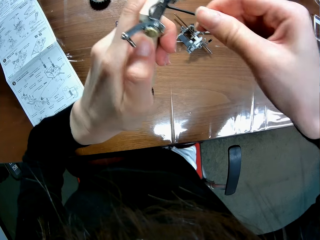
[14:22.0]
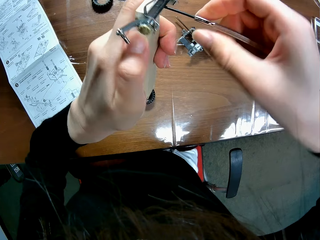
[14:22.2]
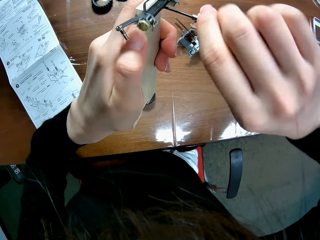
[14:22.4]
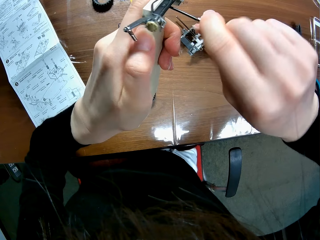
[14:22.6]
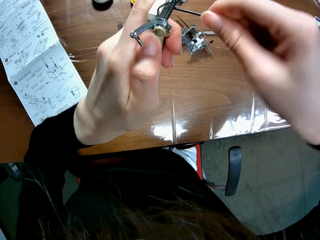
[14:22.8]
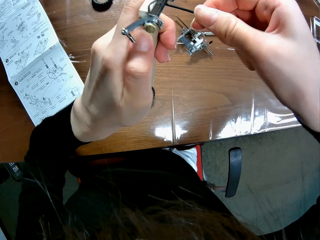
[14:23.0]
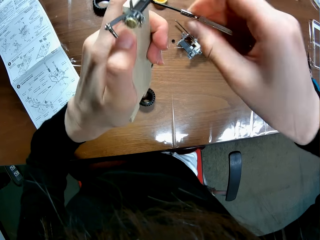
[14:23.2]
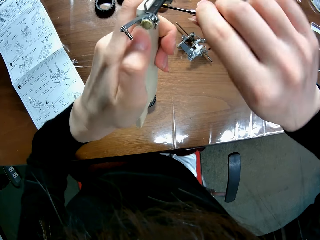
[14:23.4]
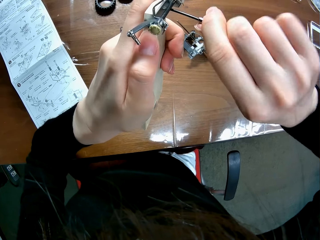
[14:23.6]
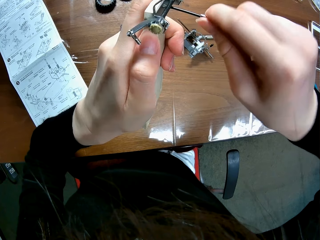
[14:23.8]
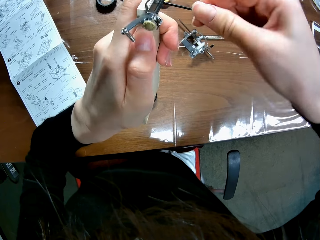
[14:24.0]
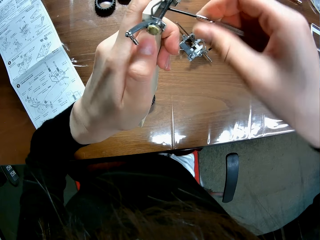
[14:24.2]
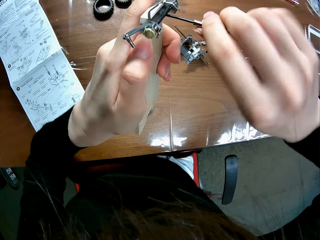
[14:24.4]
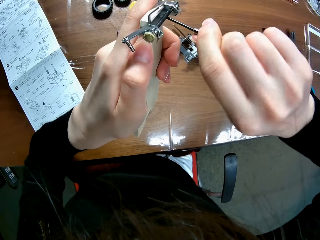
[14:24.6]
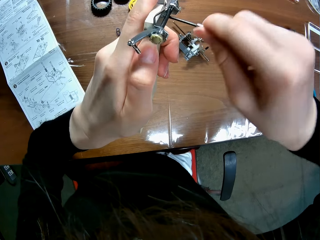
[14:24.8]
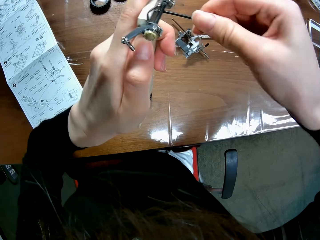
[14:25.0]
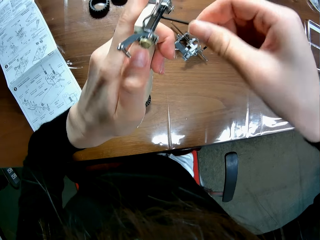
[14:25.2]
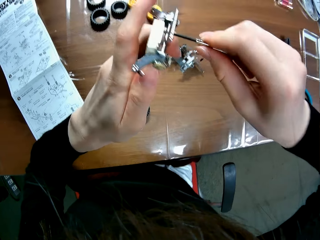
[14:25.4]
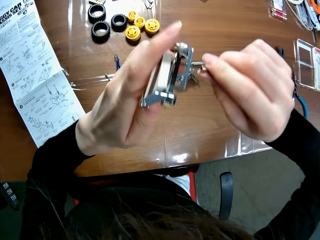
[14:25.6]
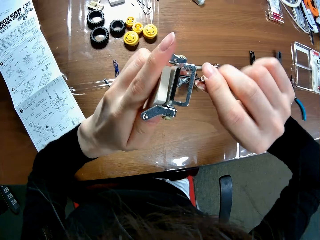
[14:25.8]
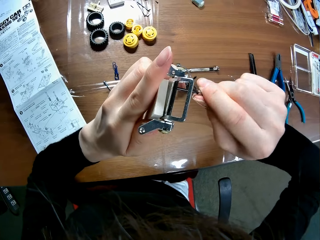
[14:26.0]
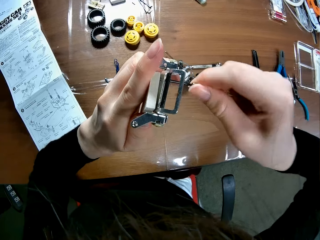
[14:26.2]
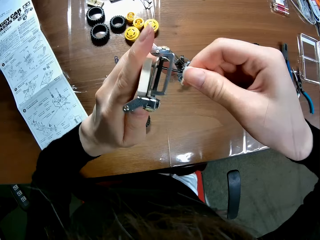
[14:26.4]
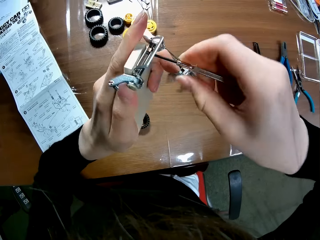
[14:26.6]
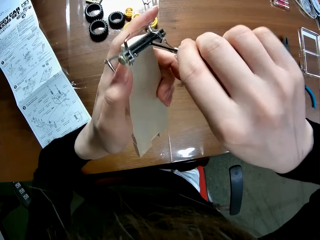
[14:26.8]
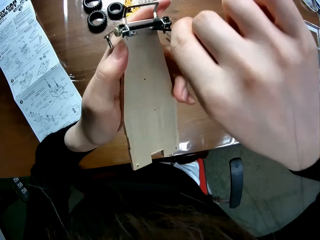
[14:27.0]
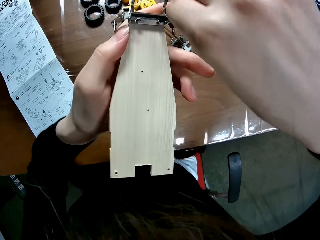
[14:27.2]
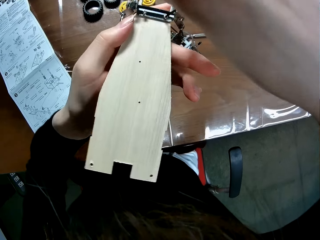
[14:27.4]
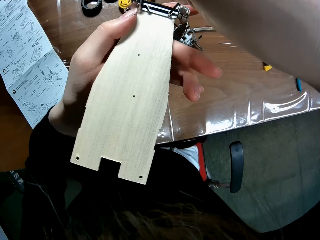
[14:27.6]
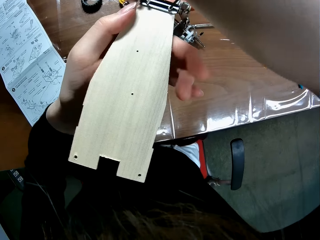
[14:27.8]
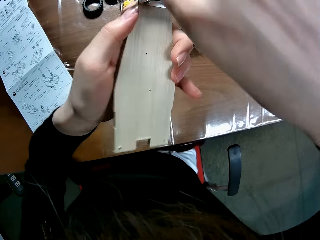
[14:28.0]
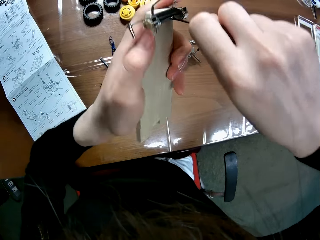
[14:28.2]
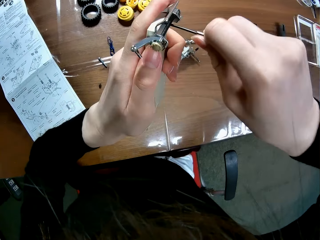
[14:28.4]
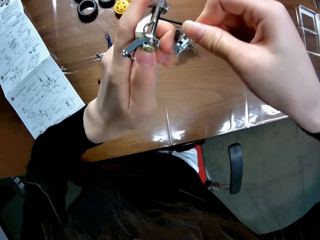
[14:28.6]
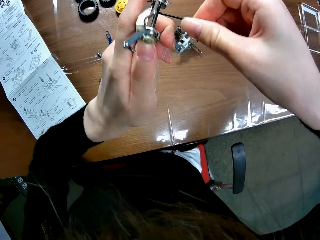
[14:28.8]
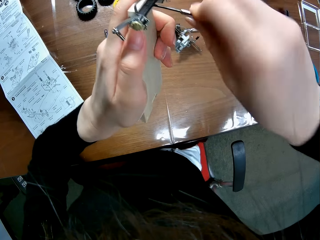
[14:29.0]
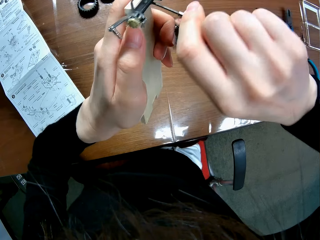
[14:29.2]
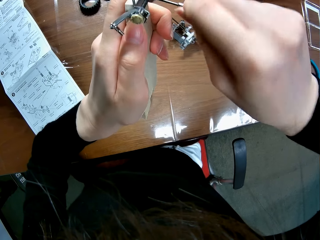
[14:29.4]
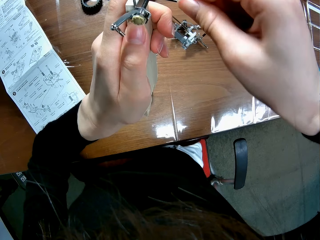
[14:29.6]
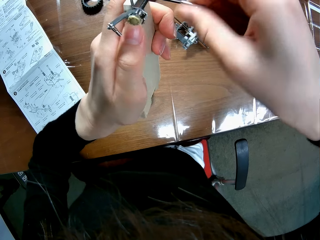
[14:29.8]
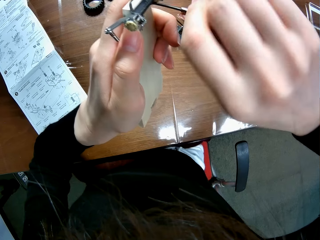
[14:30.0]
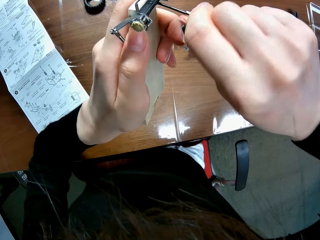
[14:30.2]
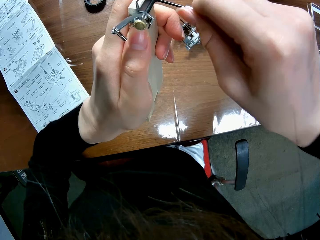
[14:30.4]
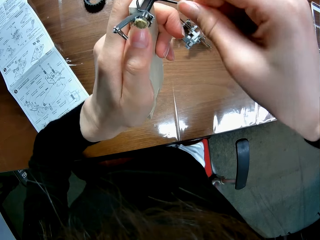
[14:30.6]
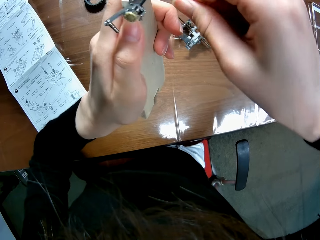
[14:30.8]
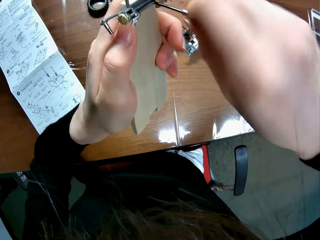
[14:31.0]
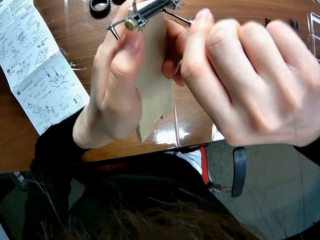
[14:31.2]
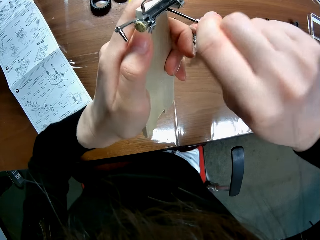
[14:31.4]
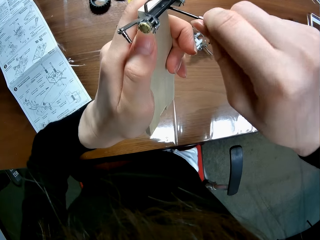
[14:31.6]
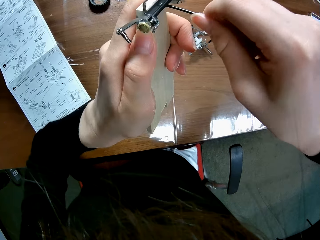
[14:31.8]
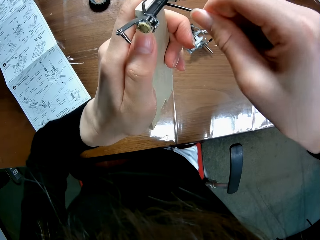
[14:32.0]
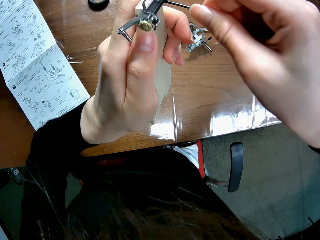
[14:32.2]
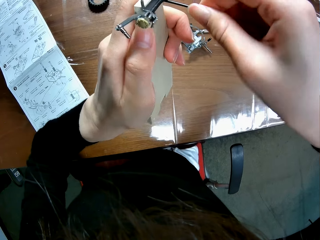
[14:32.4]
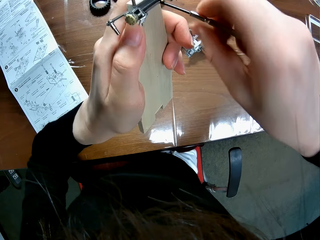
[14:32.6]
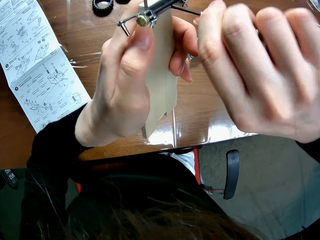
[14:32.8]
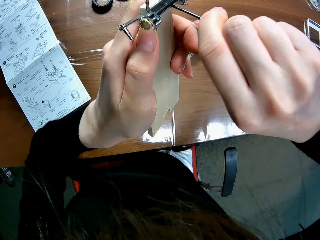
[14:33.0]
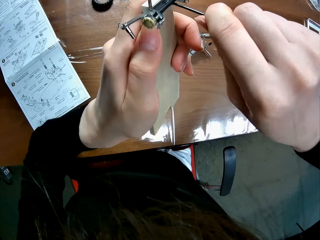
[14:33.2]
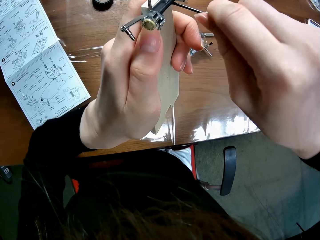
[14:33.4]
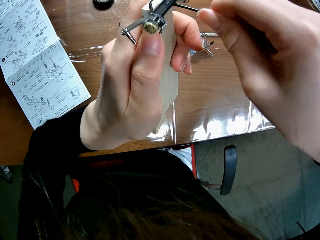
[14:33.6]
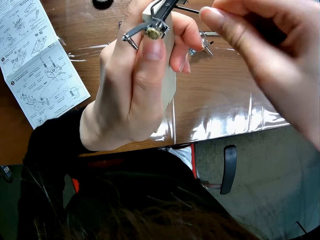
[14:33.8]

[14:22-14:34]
The camera wearer turns the undercarriage. They screw the undercarriage.

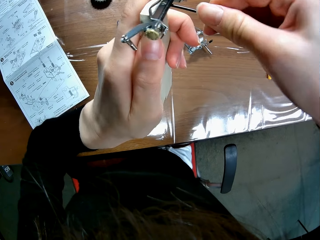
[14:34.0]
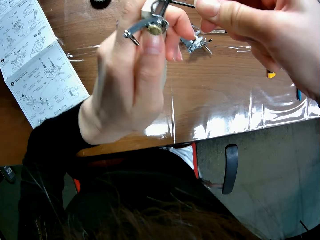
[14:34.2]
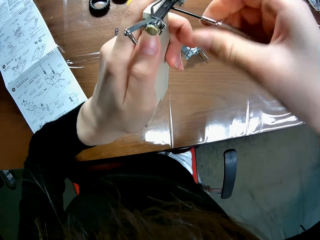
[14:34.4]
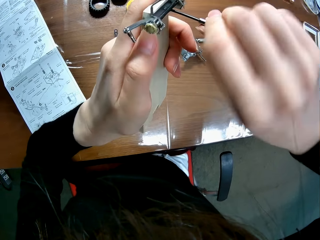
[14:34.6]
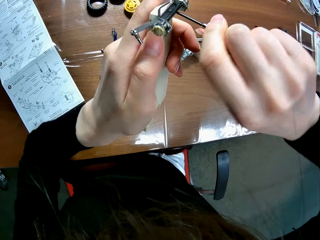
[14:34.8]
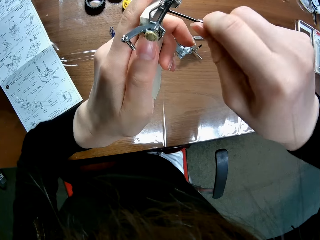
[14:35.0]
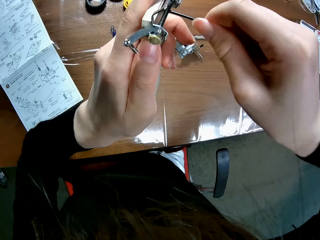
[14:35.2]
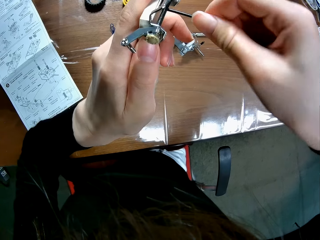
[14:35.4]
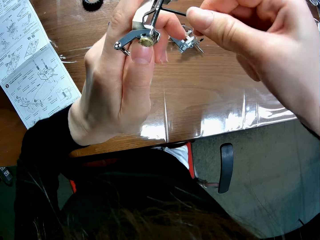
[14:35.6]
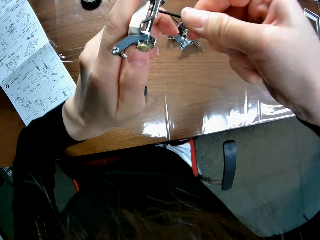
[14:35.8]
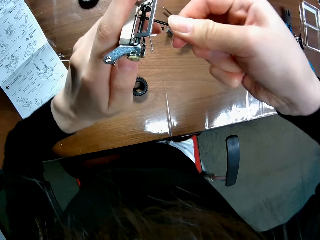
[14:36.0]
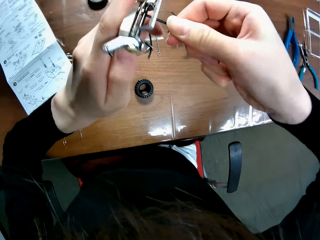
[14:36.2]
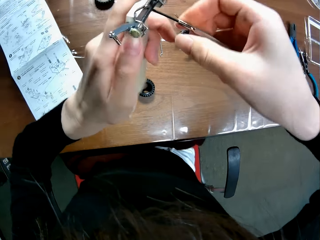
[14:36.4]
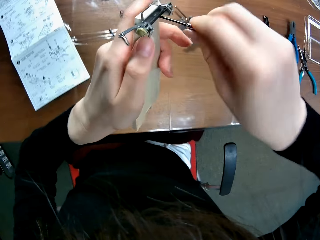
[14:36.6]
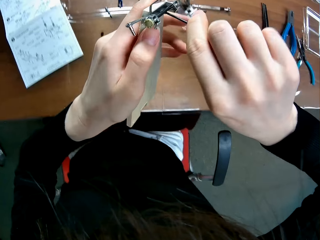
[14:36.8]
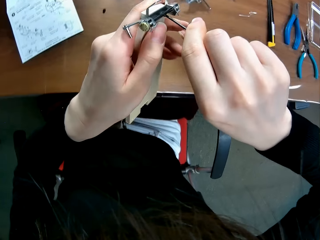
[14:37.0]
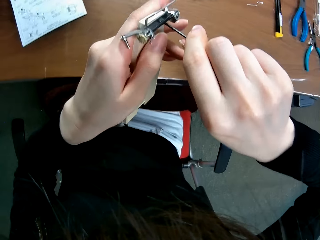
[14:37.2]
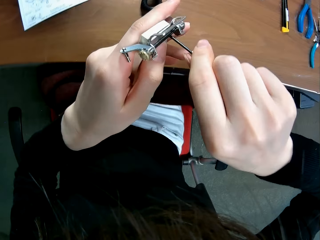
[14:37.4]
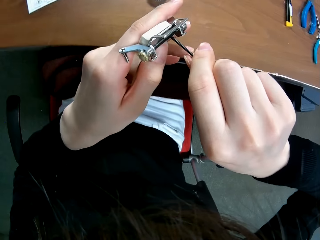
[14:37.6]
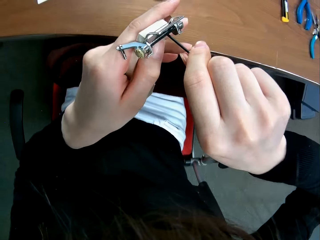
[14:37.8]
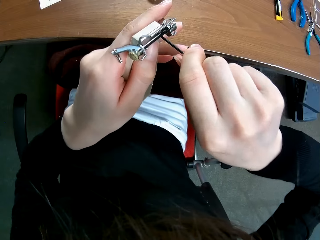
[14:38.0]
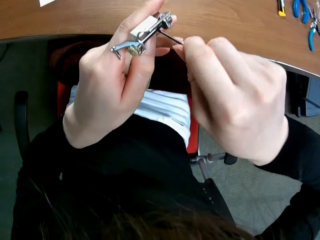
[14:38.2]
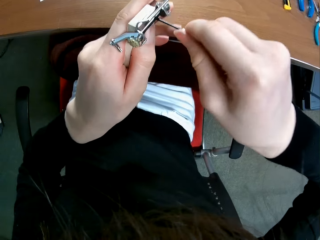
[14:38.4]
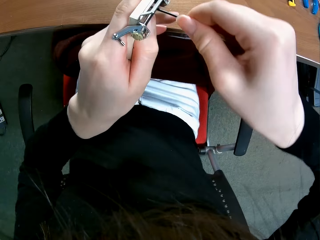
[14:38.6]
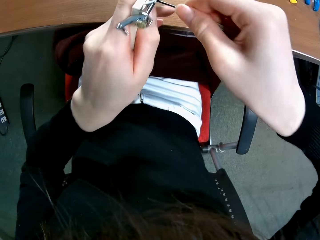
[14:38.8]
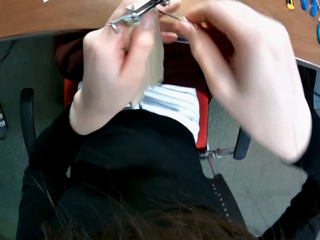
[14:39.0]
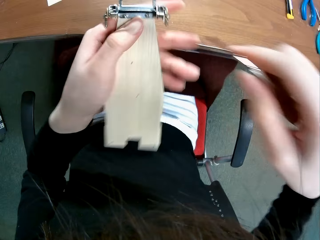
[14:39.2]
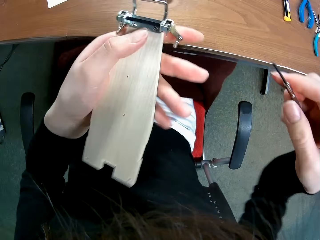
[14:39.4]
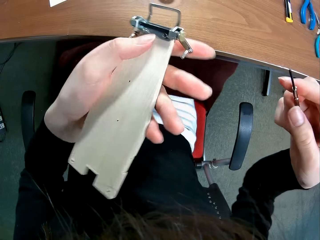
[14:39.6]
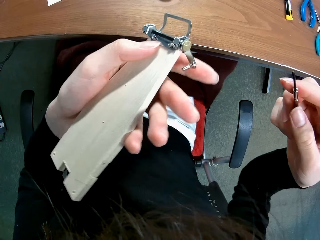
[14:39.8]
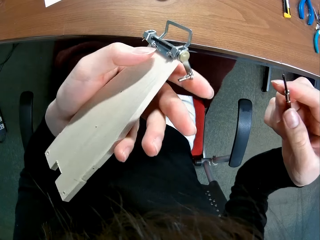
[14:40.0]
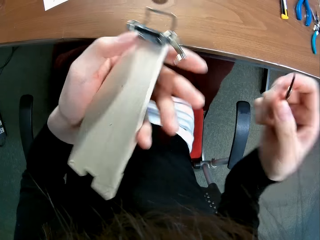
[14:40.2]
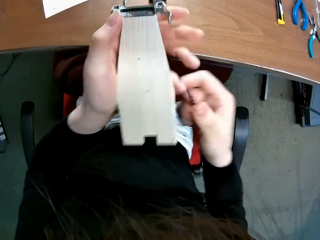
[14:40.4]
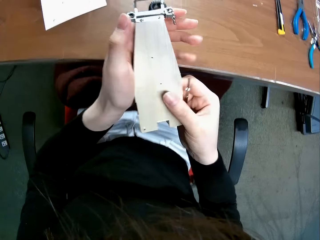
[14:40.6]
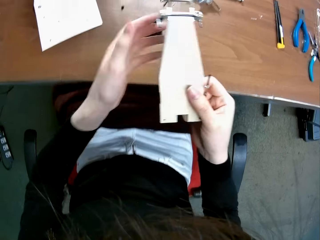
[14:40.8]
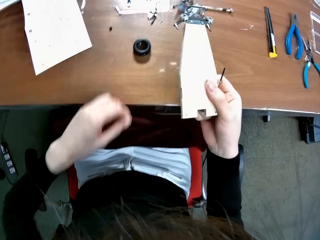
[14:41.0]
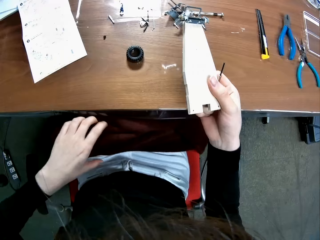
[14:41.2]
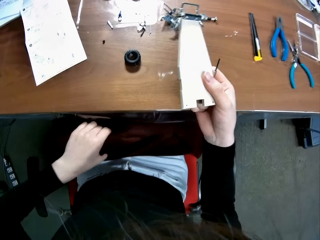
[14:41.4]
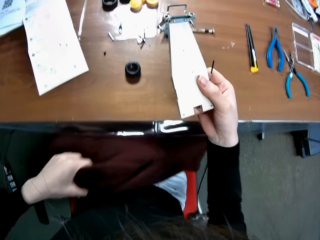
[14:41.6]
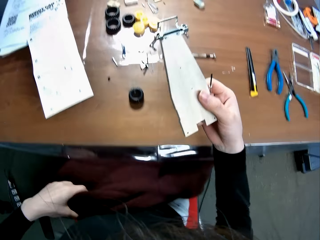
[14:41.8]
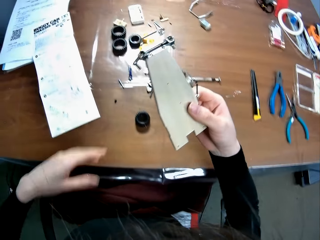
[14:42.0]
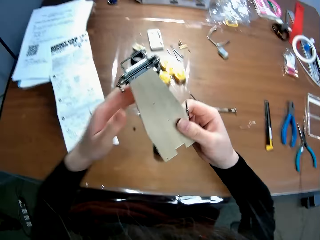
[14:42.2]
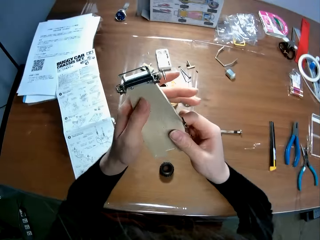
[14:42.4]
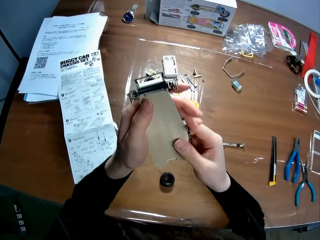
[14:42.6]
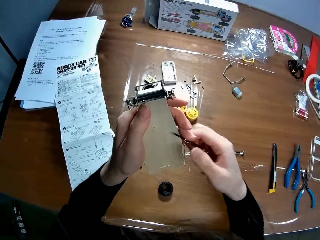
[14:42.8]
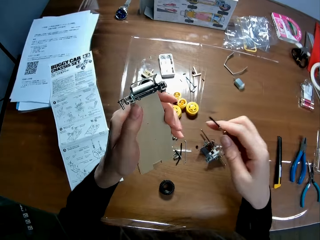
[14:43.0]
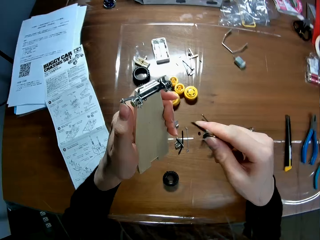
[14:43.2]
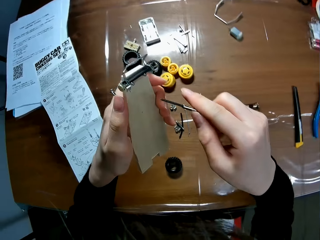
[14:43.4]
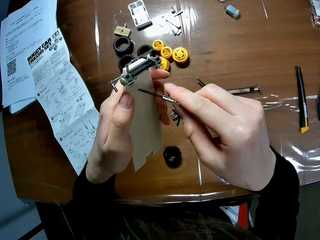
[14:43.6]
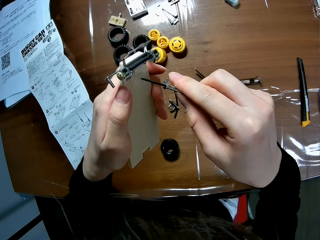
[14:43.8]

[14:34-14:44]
The camera wearer removes the screwdriver from the wooden mechanical model sheet. They move the hand. They hold the undercarriage with the other hand. They pass the wooden mechanical model sheet from her left hand to her right hand. They pull a purple clothing under the table with his left hand. They hold the cloth. They pass the wooden mechanical model sheet from her right hand to her left hand. They hold the undercarriage.
